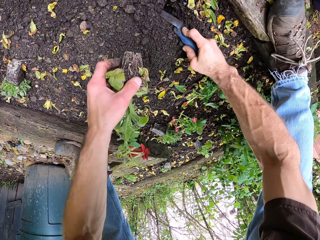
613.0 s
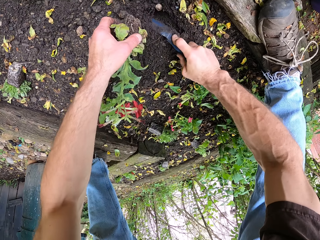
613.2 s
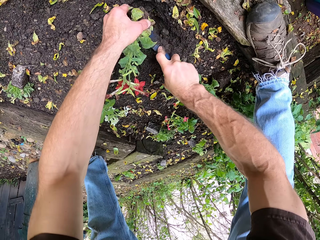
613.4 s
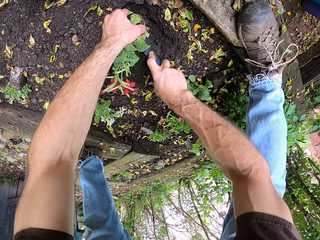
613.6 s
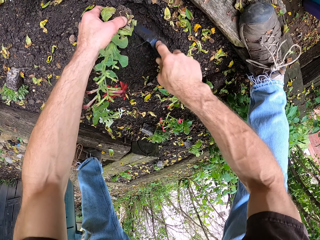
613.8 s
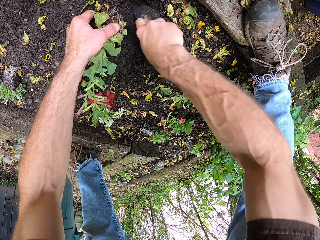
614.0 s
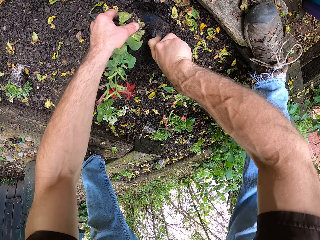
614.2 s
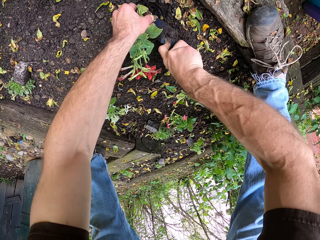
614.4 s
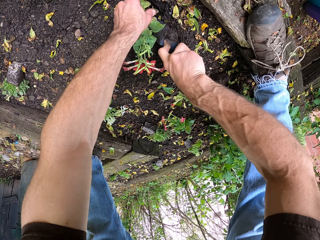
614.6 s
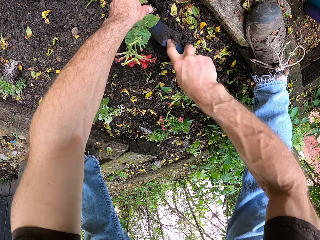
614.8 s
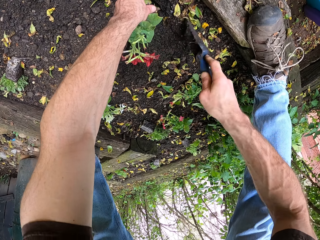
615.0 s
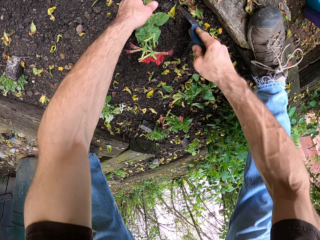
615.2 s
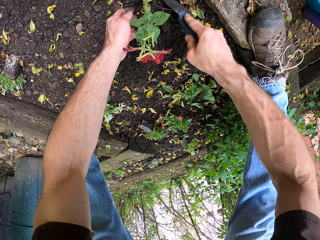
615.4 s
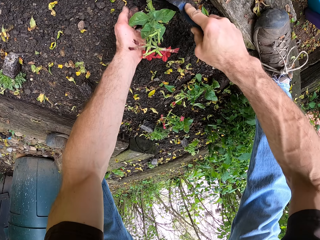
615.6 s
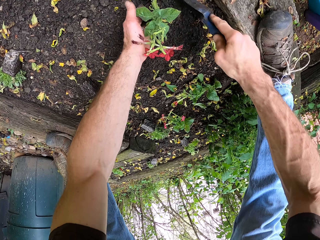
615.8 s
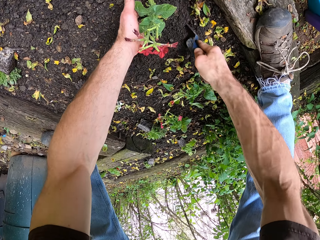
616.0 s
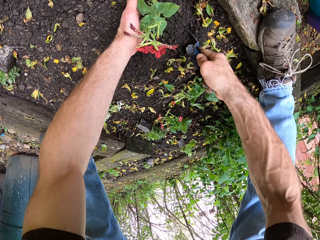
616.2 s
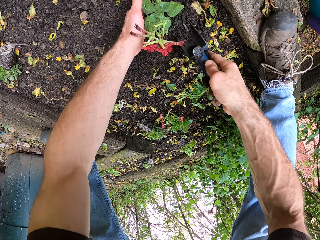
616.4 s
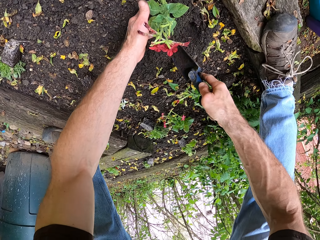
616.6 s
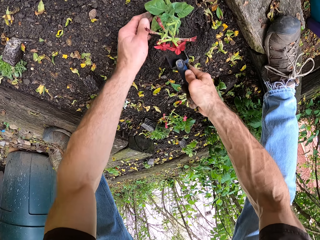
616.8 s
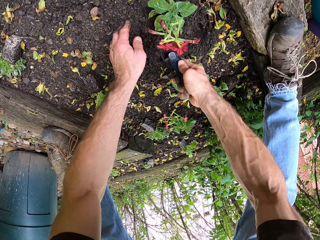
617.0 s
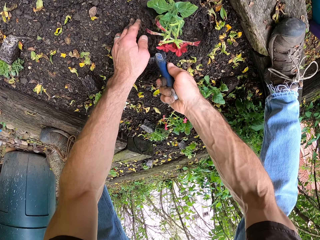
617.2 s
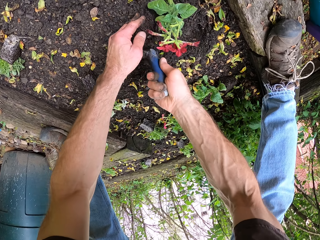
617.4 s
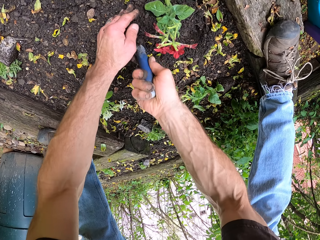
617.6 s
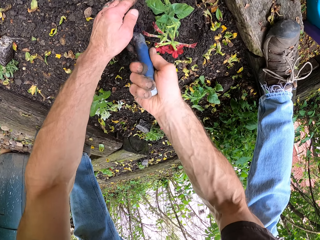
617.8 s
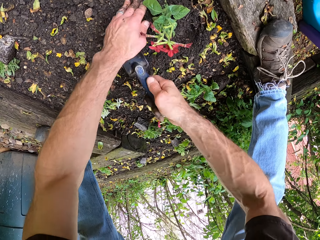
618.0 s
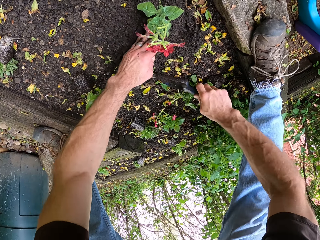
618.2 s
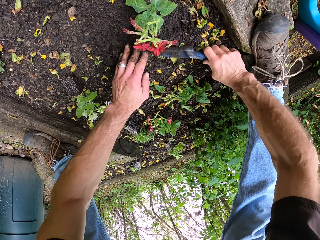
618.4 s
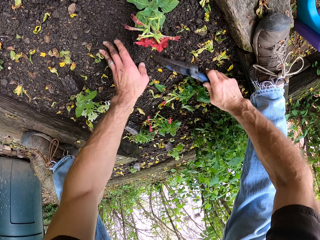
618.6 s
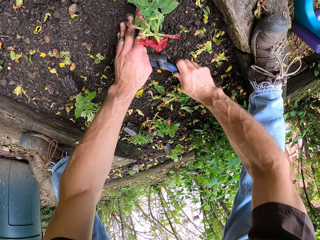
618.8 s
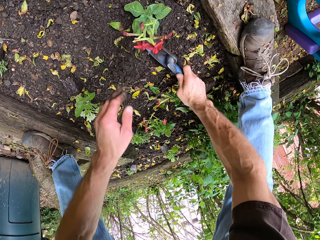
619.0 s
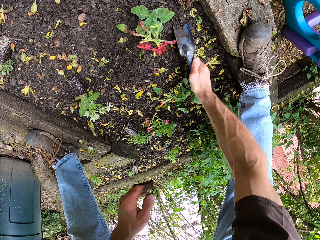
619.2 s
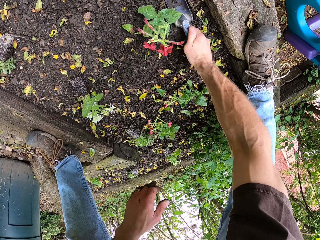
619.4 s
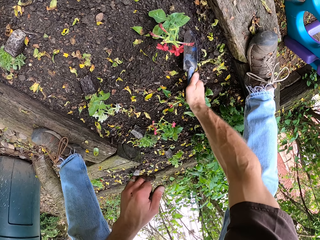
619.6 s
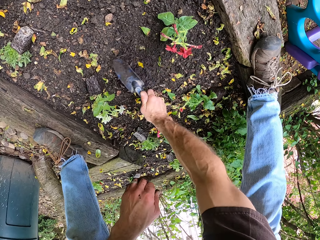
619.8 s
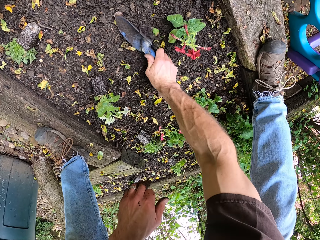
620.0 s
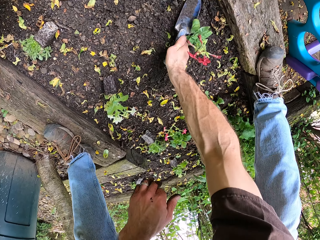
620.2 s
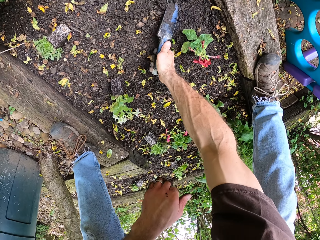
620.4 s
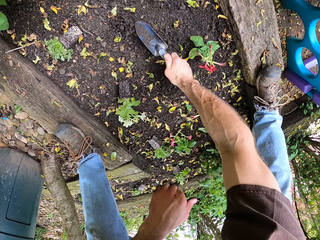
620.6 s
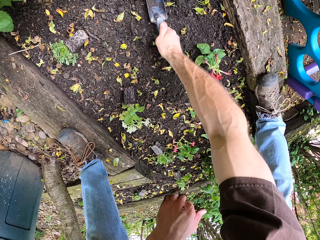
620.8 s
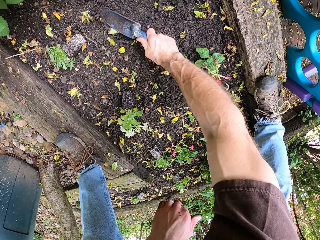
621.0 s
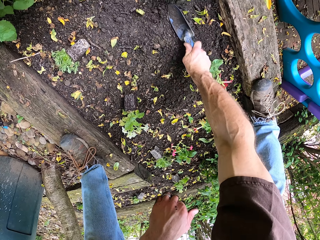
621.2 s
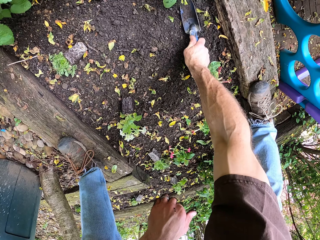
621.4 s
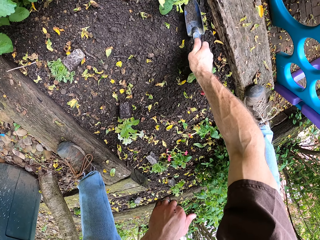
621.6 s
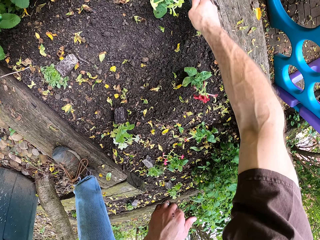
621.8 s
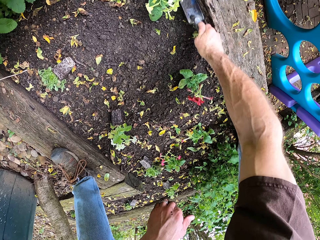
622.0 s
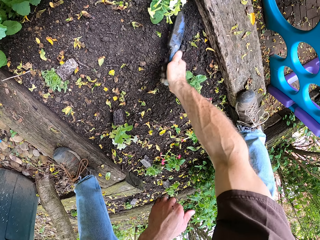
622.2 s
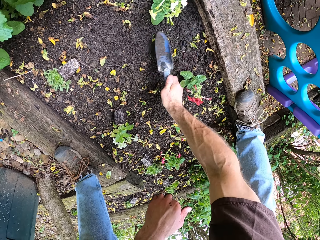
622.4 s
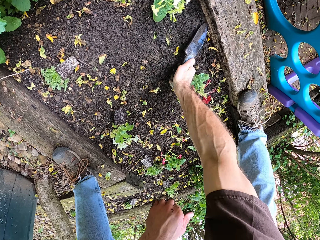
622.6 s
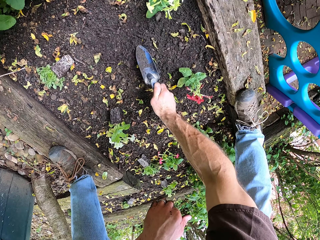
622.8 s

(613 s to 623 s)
The camera wearer plants the flower plant into the soil. They spread the soil. They spread the soil around the plant.

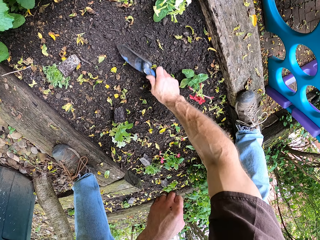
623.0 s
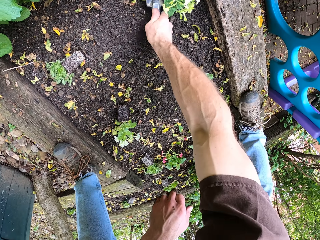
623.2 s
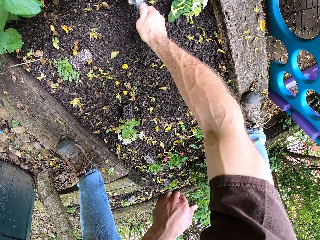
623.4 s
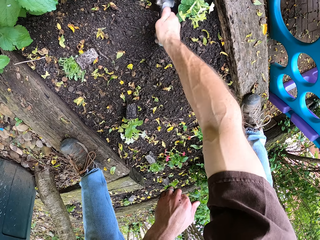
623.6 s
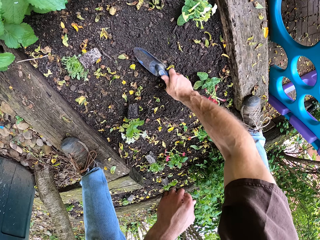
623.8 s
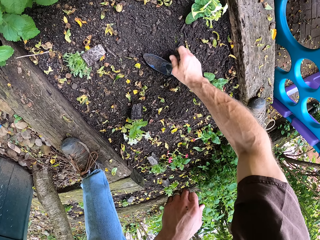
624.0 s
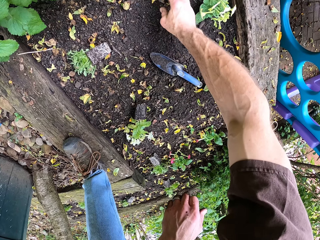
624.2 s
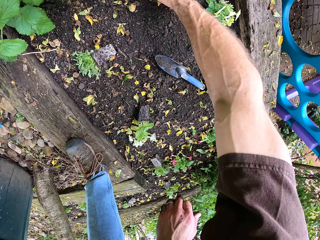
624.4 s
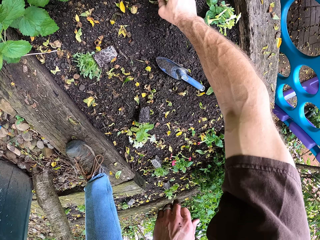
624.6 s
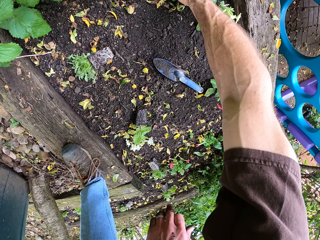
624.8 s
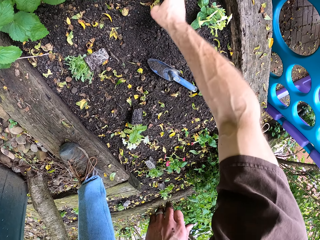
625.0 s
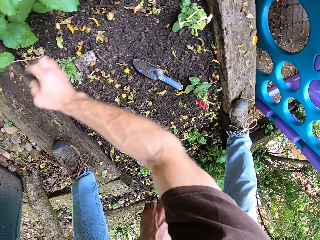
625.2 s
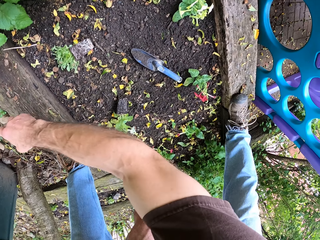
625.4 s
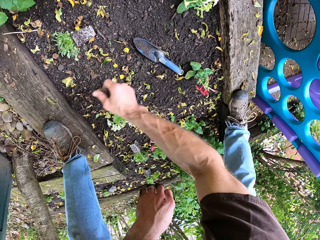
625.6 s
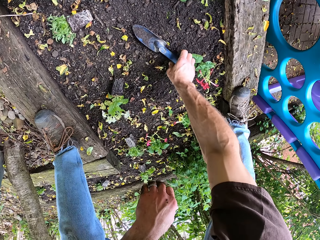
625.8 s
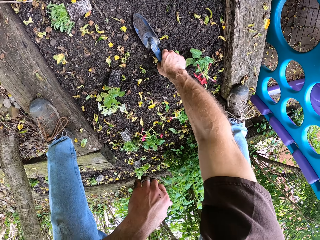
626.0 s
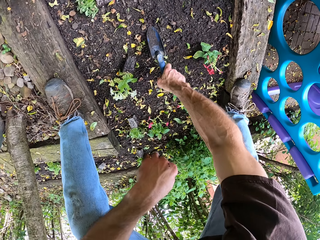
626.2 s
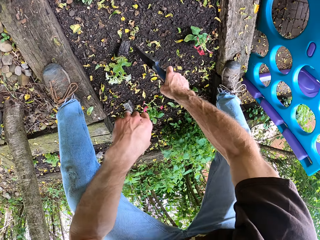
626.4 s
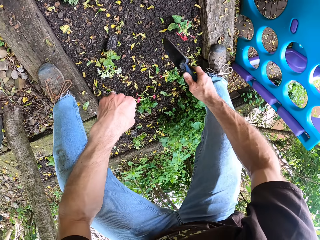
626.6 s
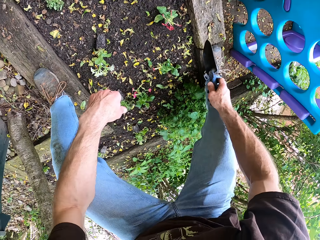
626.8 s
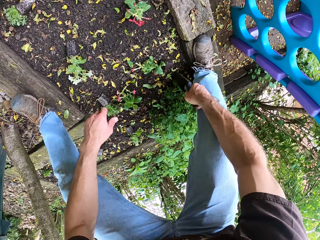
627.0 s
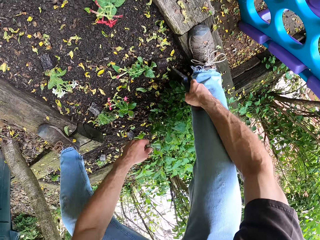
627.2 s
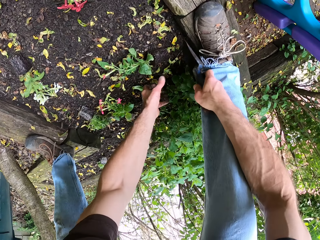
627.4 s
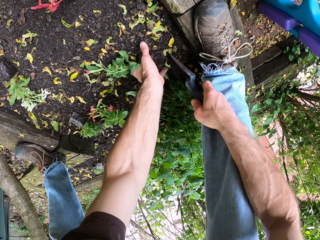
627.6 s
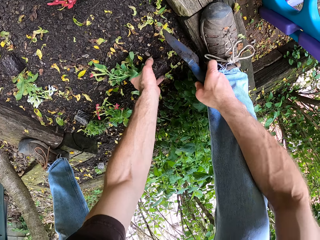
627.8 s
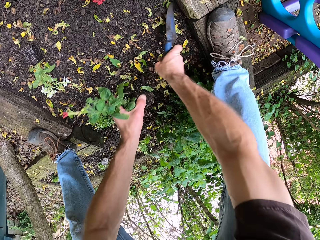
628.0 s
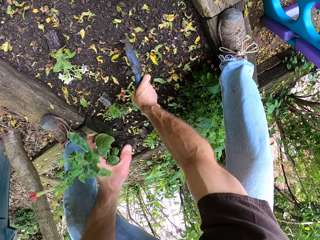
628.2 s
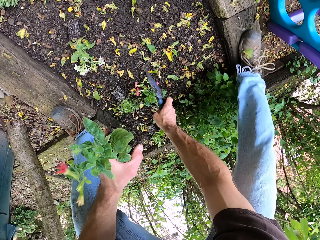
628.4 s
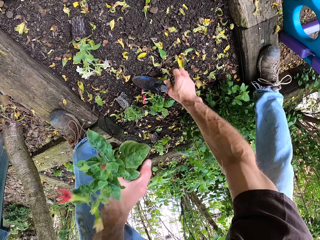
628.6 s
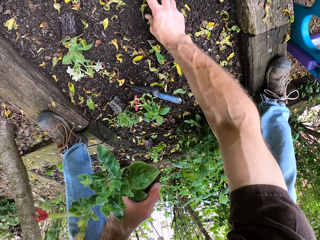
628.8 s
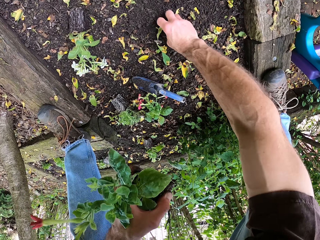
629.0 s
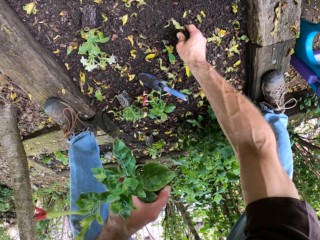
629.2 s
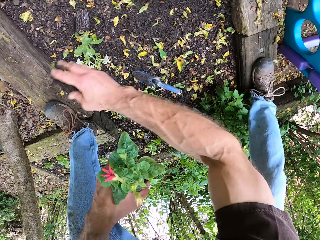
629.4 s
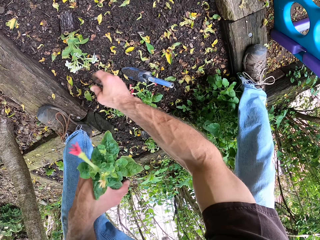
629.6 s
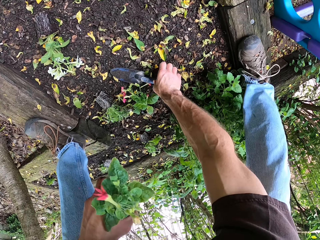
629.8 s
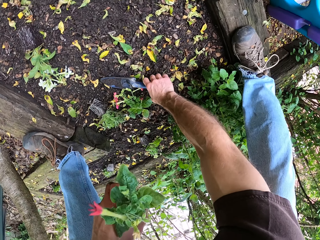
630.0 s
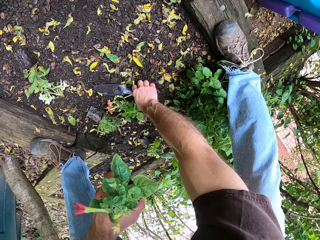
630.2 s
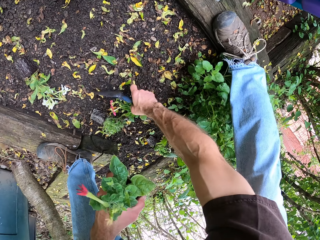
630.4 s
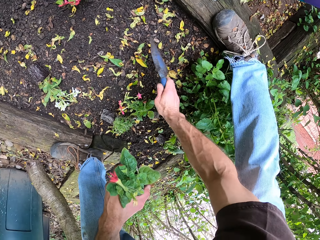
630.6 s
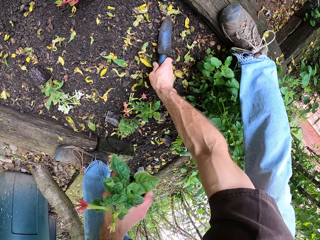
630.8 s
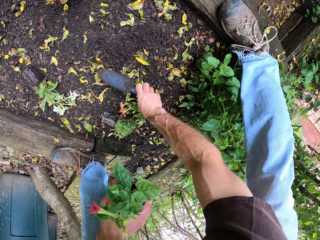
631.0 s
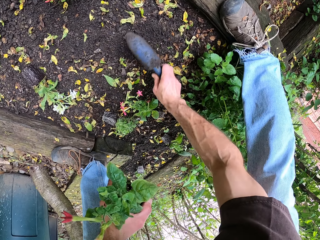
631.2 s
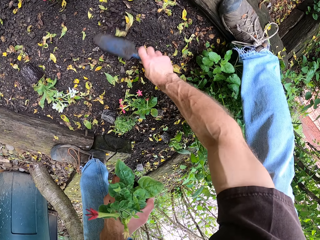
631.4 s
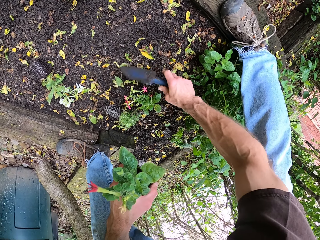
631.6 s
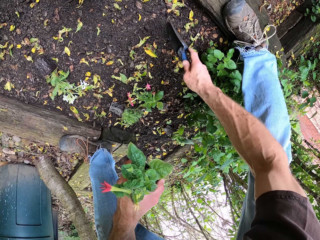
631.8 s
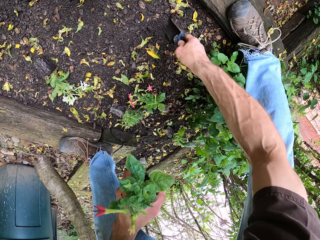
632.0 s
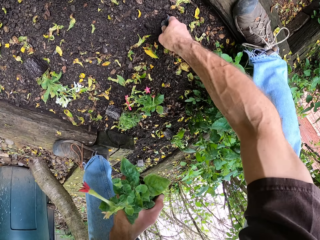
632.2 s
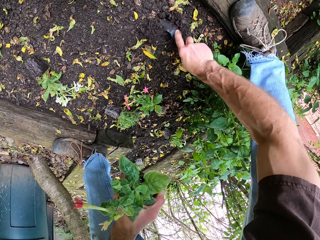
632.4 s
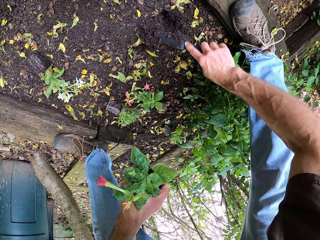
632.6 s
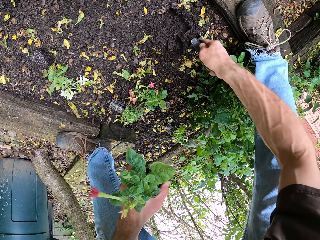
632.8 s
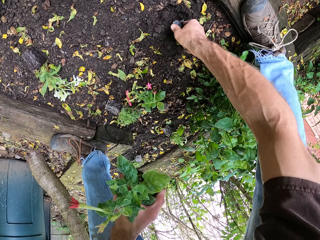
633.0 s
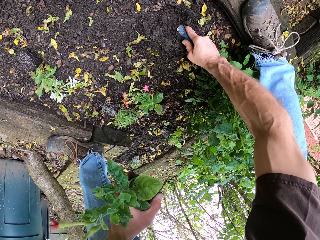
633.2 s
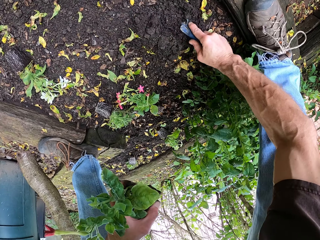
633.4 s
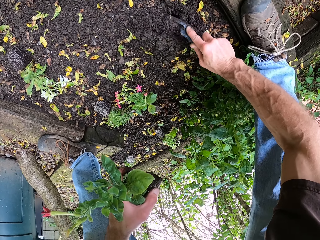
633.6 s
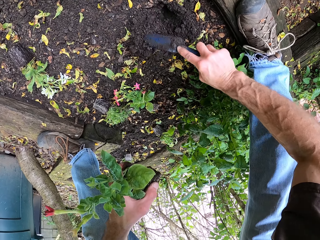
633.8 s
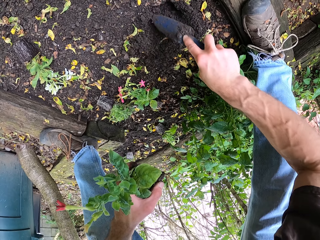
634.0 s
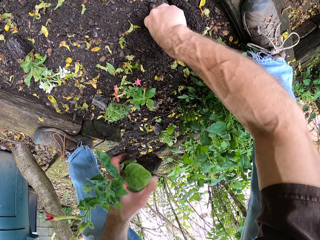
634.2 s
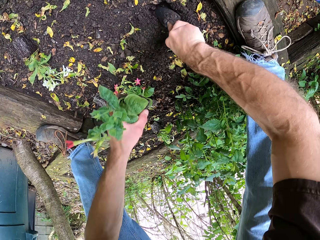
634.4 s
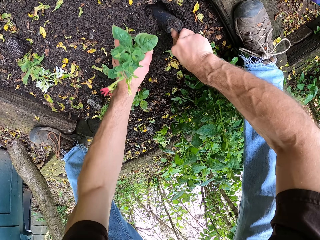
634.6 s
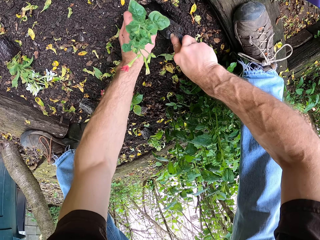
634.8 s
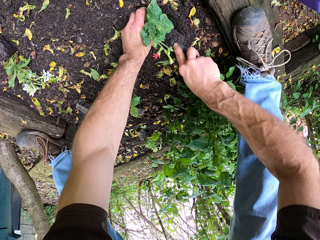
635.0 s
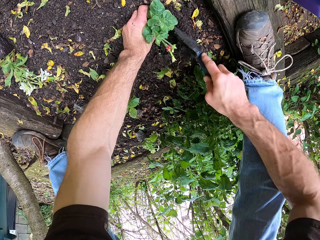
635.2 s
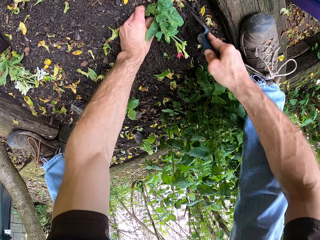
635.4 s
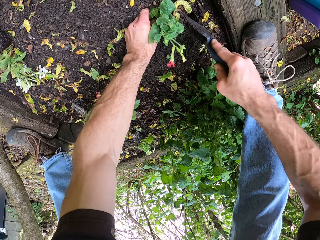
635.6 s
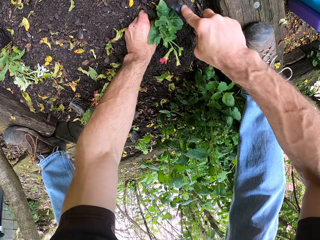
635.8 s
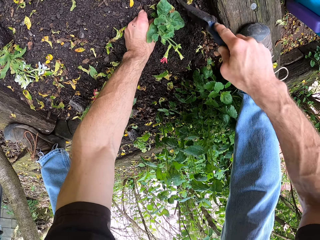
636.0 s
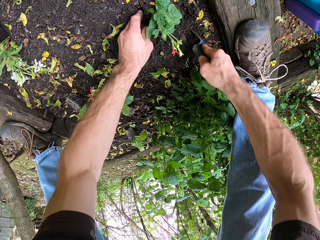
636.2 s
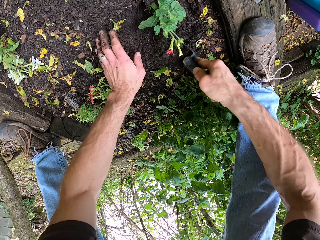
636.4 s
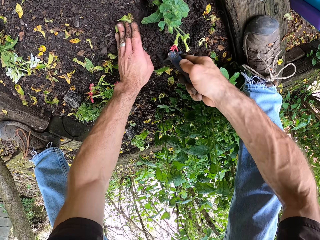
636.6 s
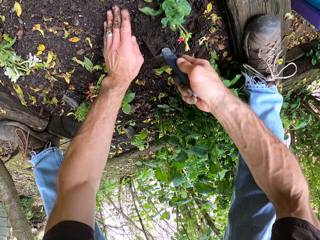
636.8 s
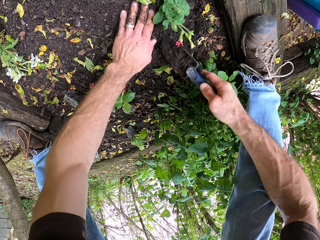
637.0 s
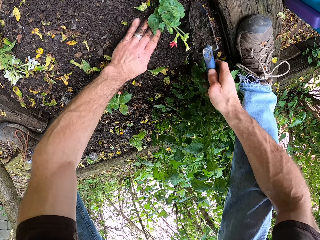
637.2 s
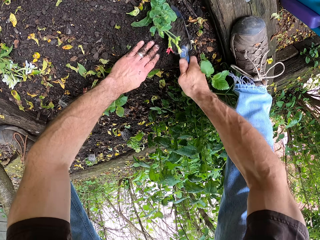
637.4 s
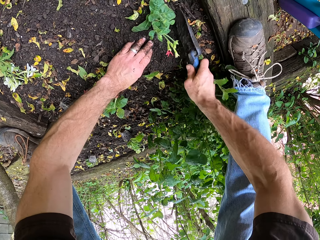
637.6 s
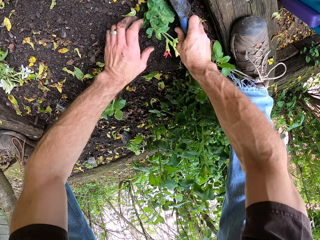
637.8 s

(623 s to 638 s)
The camera wearer drops the trowel or scooper on the ground. They clear the ground. They pick up the trowel from the ground. They pick up the flower from the ground. They clear the ground. They put down the scooper. They pick up the trowel from the ground. They dig the ground with the trowel. They spread the soil. They scoop out the soil. They plant the flower plant in the soil.
